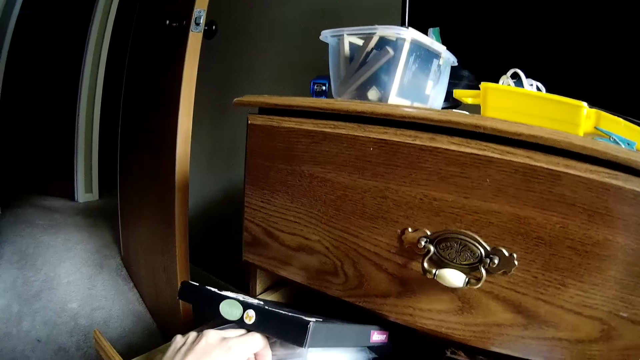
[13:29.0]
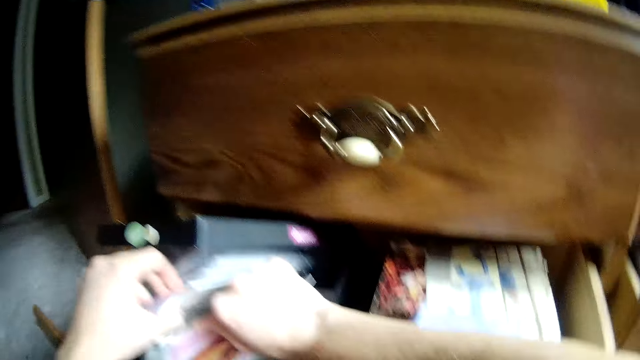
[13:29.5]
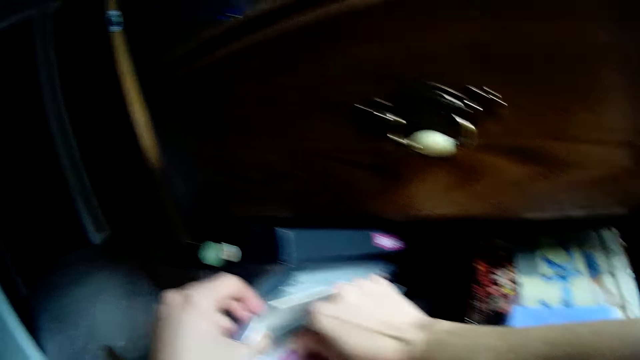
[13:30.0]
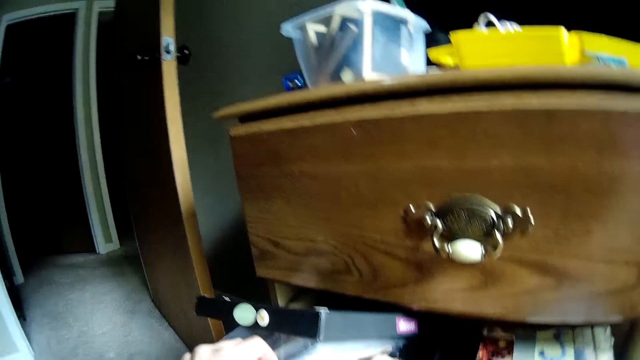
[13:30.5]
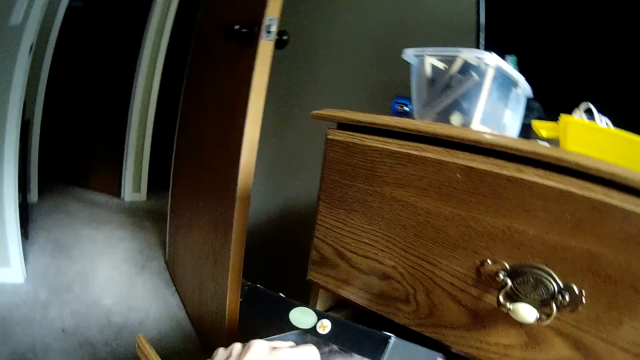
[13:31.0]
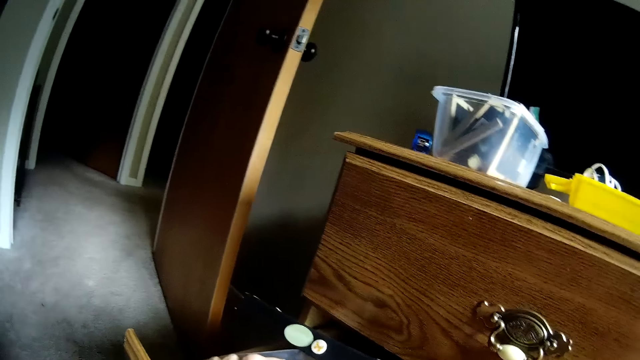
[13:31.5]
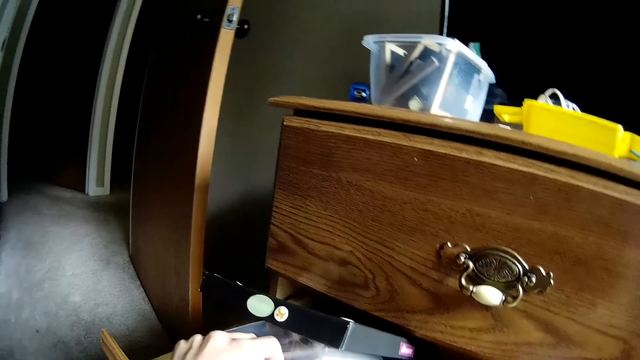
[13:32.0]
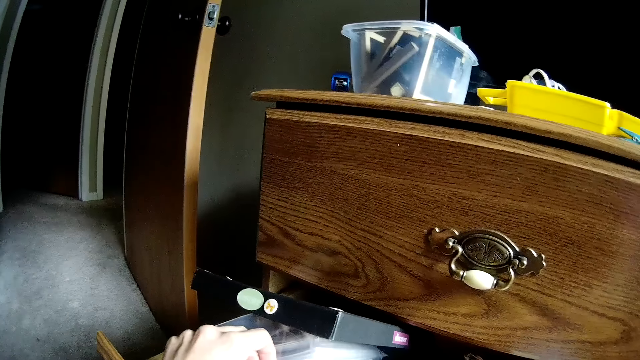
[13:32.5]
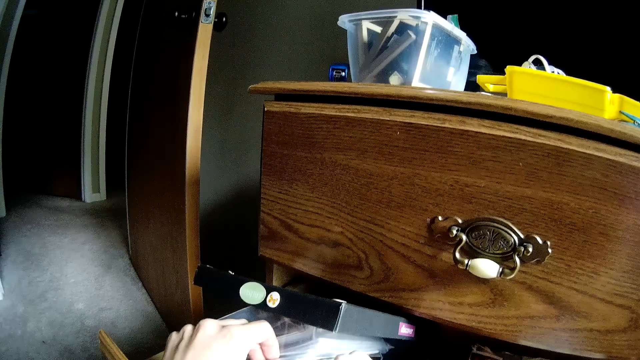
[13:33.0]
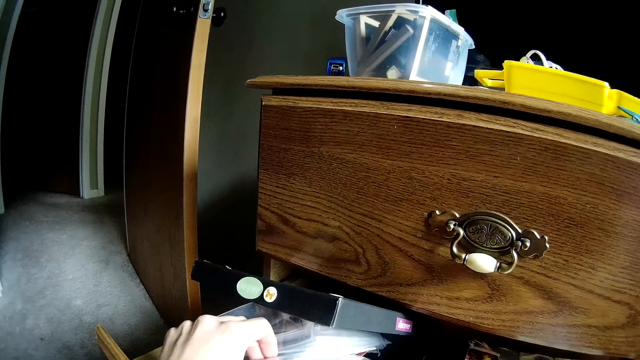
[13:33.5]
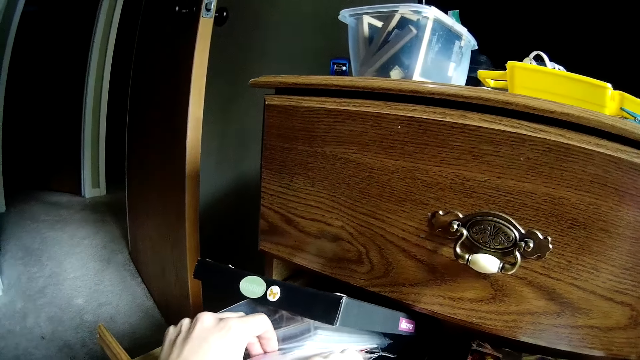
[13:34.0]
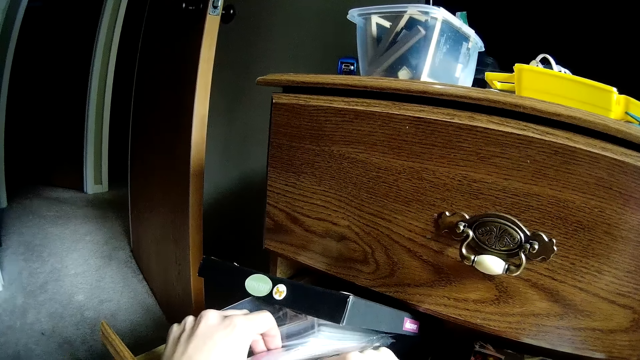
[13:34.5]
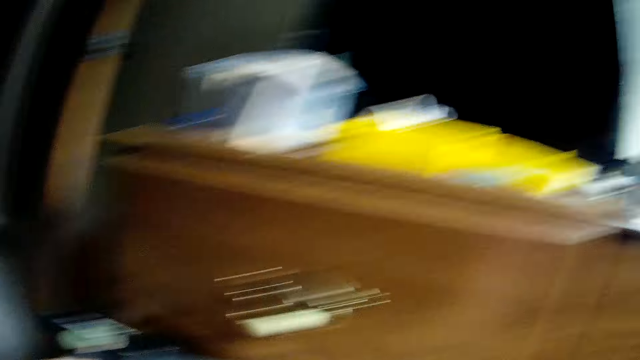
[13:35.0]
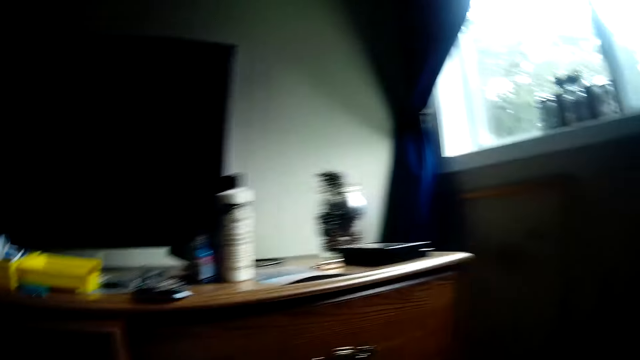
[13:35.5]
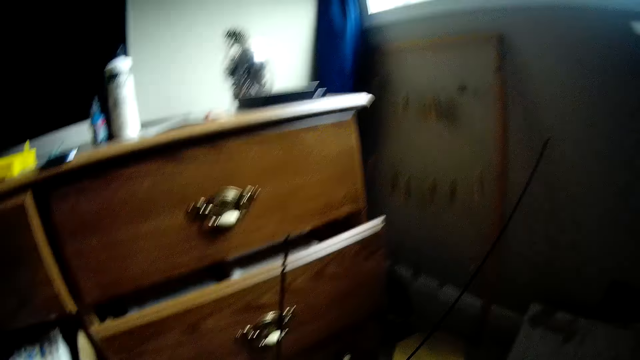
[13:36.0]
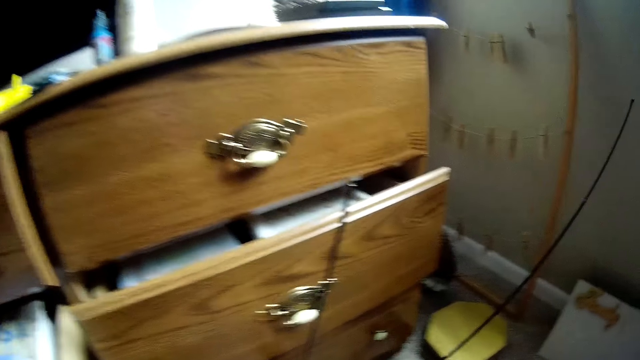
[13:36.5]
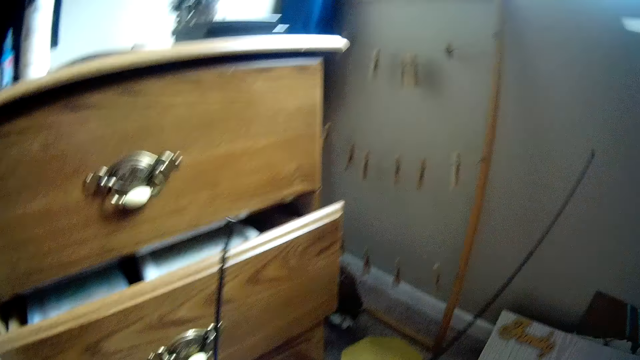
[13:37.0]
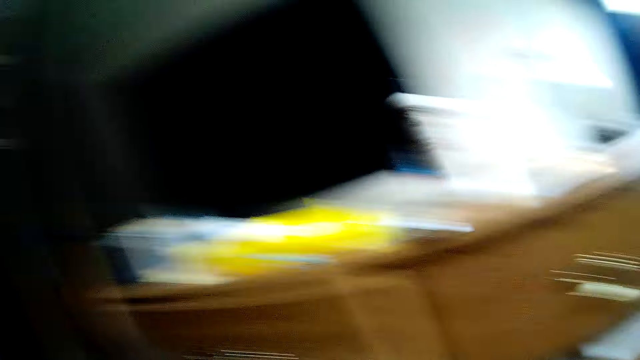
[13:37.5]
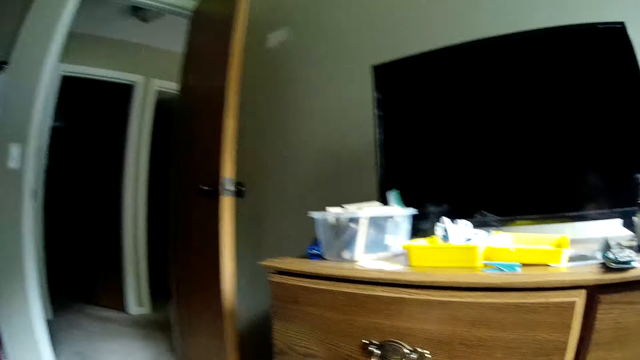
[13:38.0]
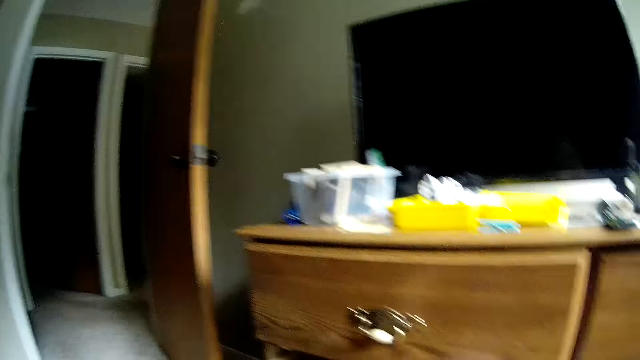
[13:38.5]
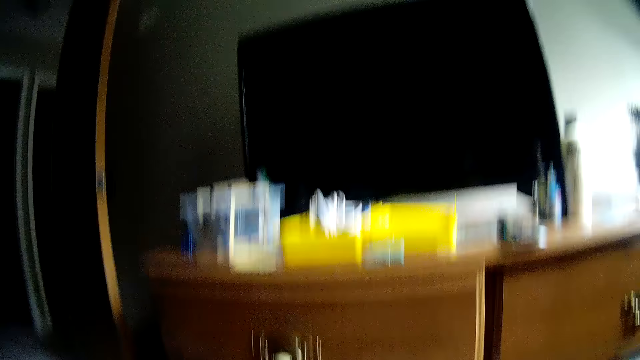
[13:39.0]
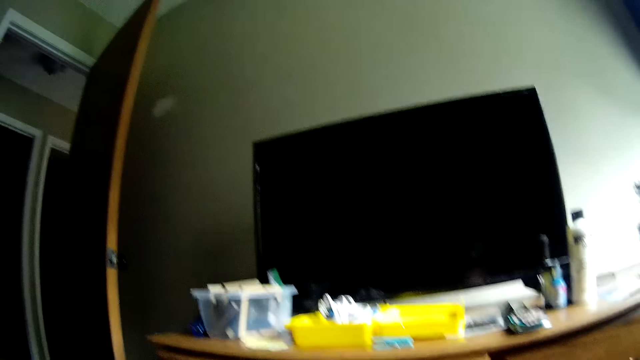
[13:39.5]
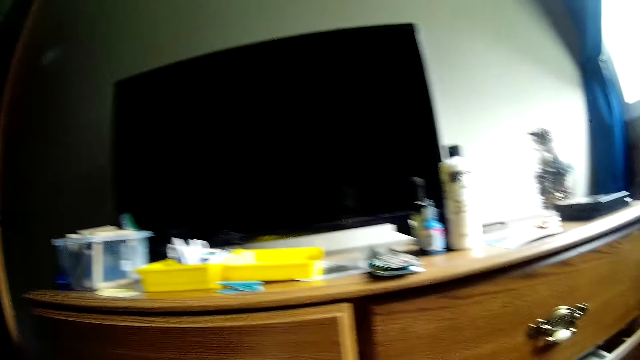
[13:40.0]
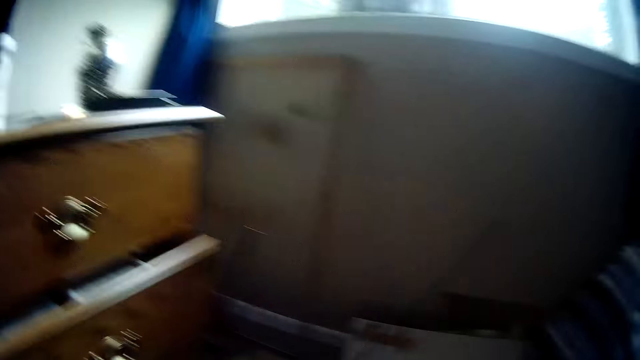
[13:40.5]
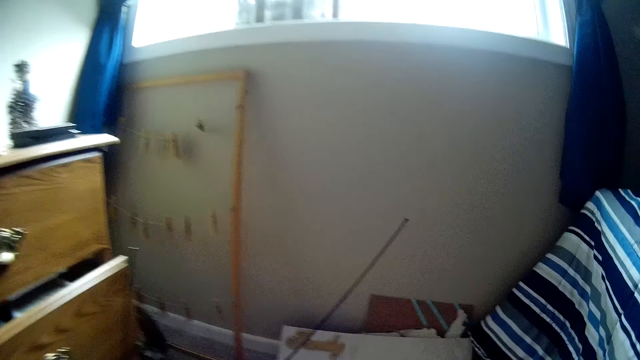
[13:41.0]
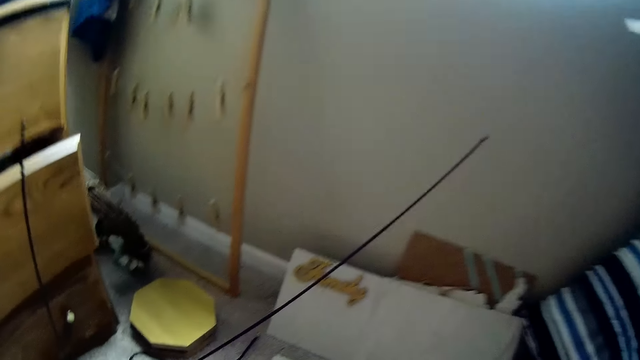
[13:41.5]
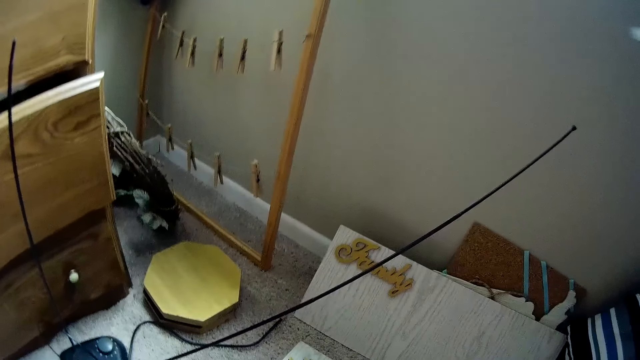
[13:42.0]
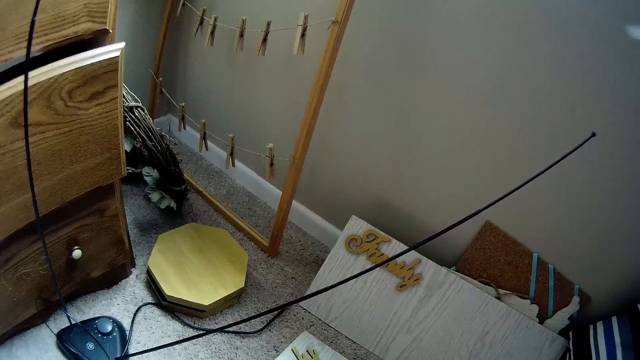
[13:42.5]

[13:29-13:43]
The camera wearer touches the box. They touch the box again. They hold the aerial. They look around.

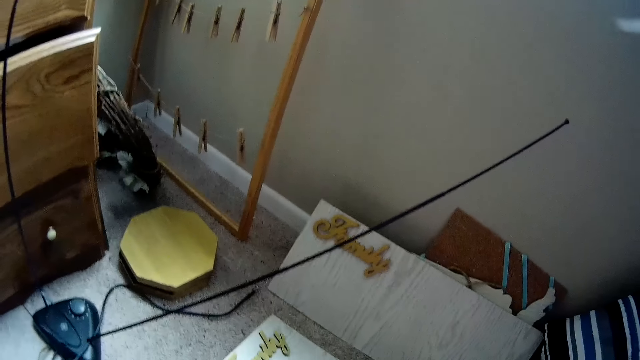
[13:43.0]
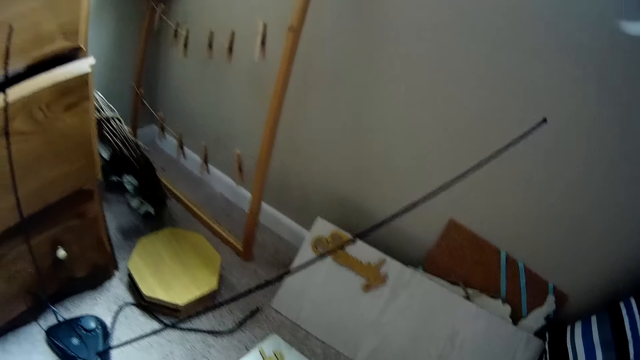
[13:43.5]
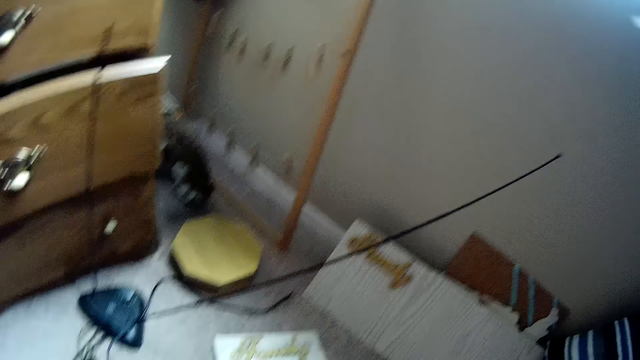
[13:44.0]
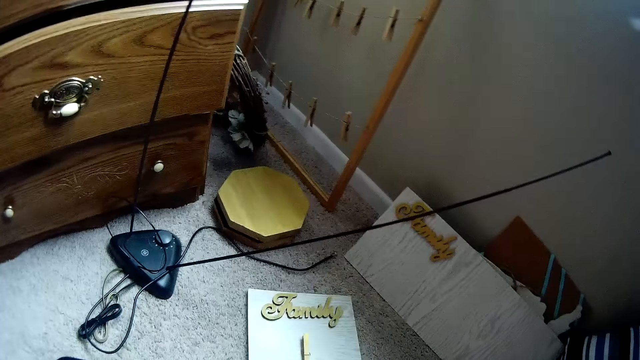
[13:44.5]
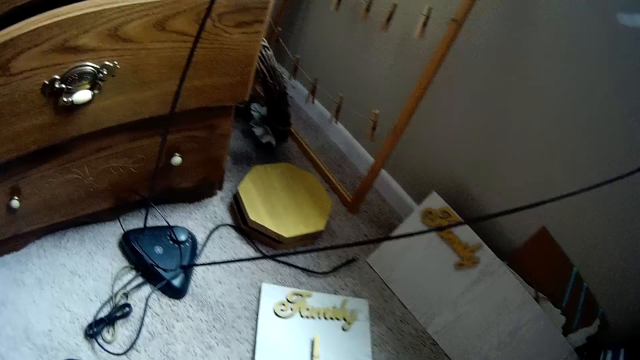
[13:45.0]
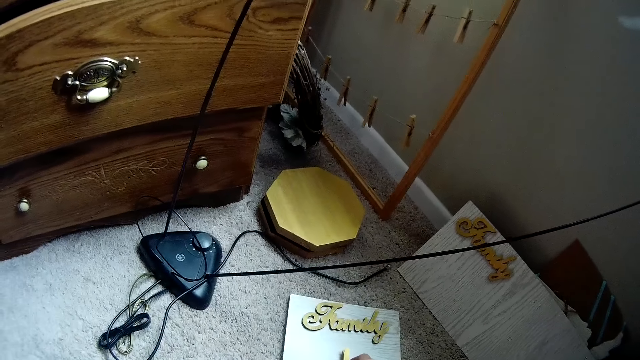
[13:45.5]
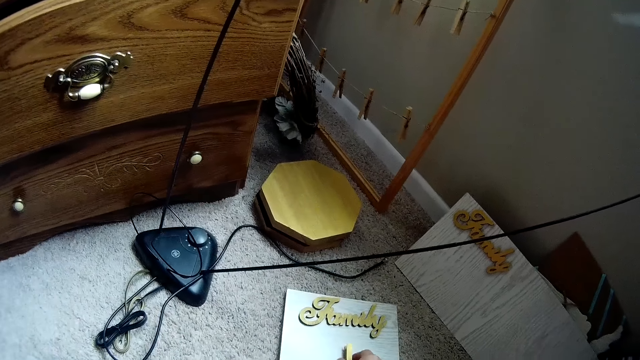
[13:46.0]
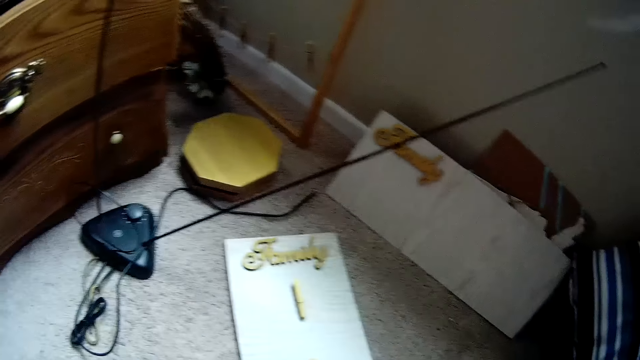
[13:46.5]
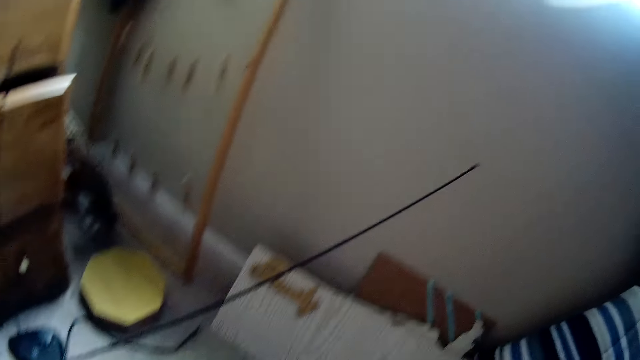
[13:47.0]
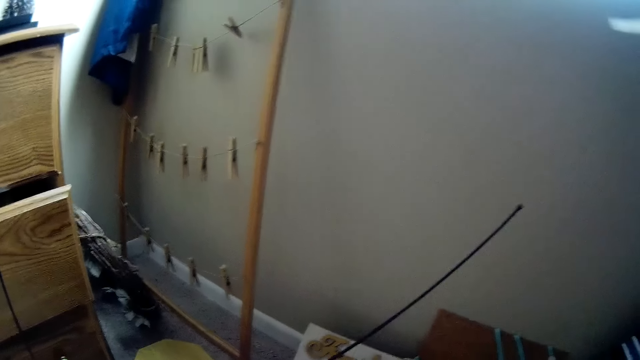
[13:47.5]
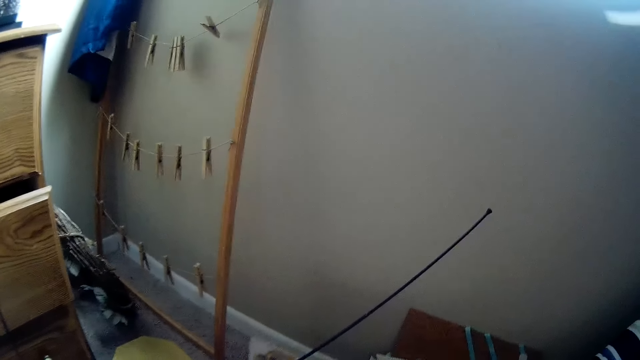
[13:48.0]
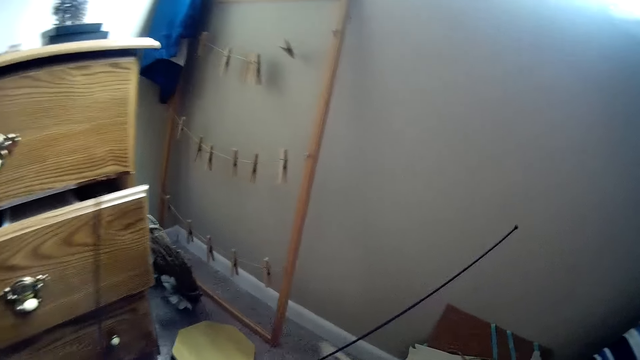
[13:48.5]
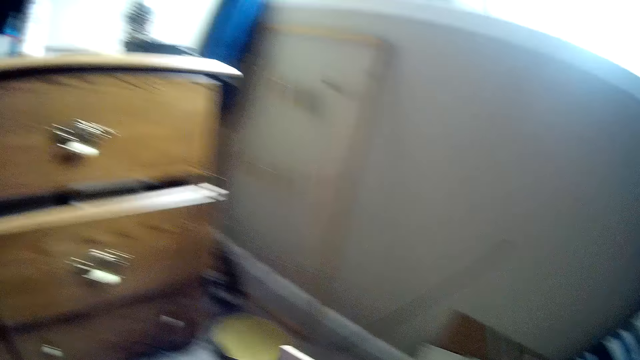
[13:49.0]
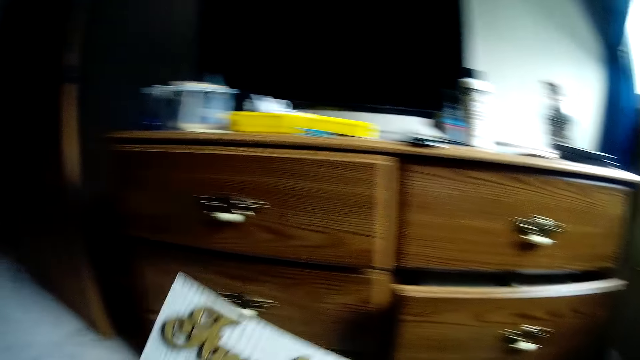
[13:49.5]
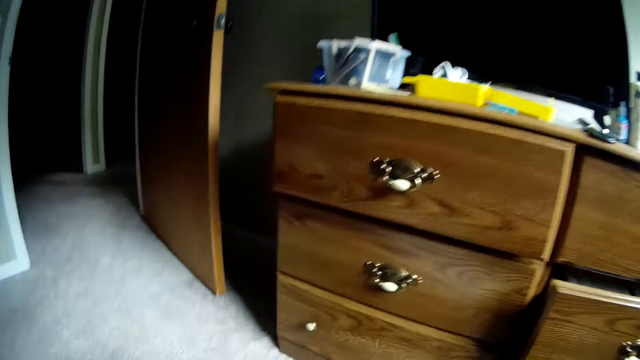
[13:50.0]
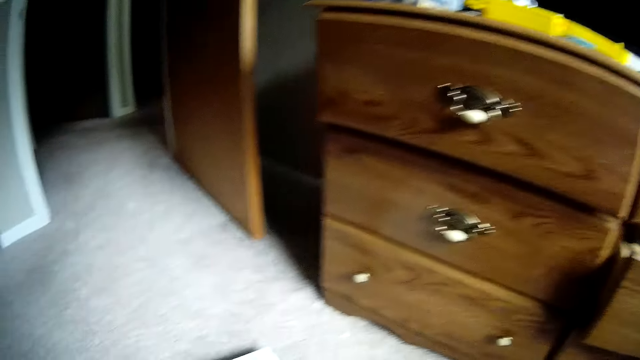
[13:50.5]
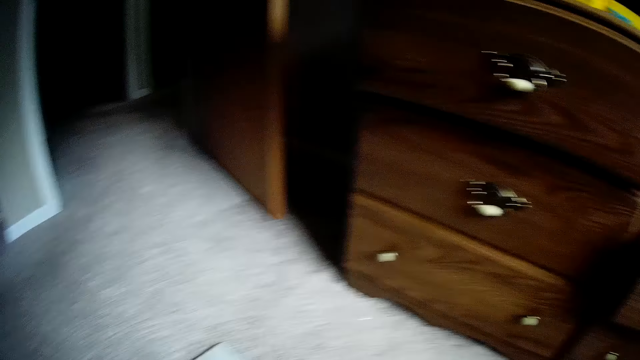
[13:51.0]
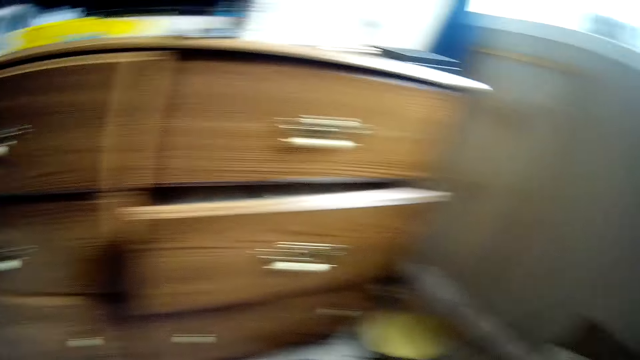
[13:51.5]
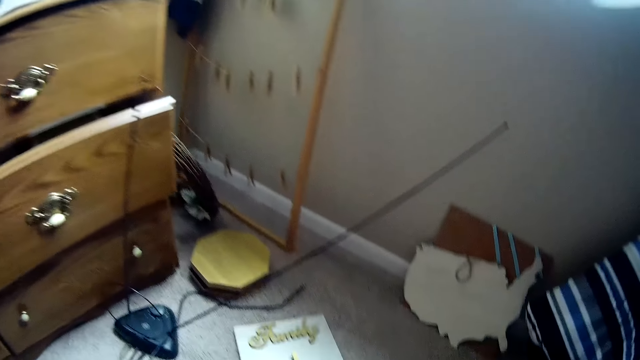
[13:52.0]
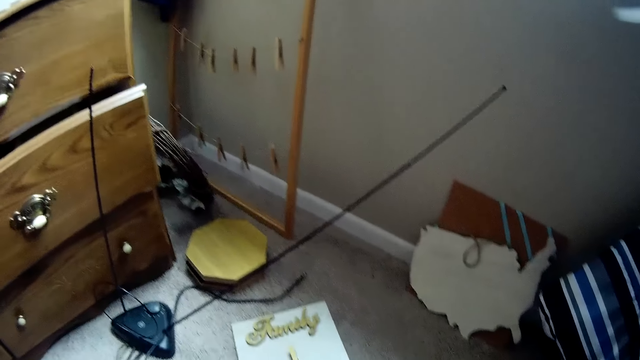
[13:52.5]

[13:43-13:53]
The camera wearer shifts a chart on the floor with her leg. She places something on top of the sculpture. She picks up the card. She picks up the sculpture. She looks around.
